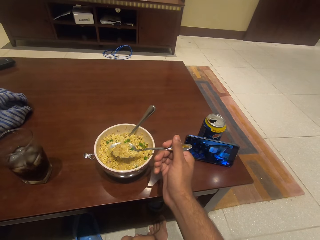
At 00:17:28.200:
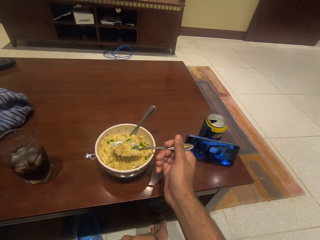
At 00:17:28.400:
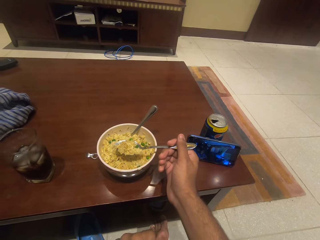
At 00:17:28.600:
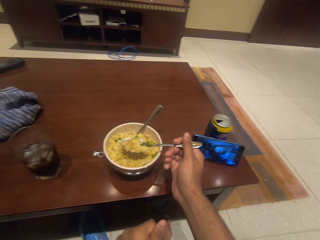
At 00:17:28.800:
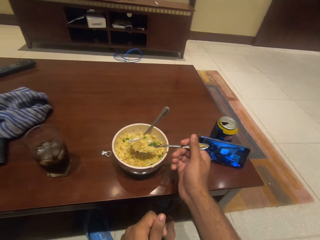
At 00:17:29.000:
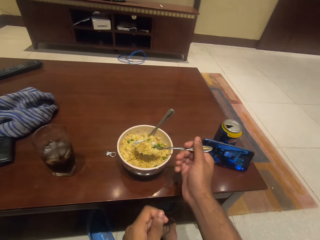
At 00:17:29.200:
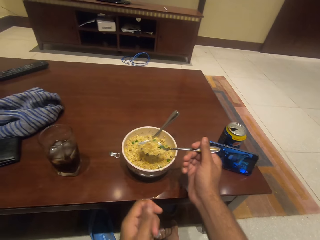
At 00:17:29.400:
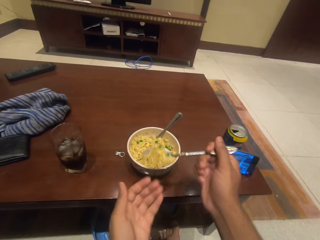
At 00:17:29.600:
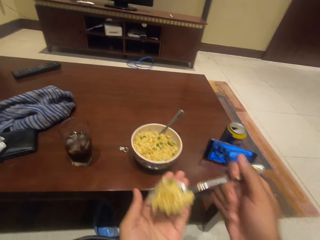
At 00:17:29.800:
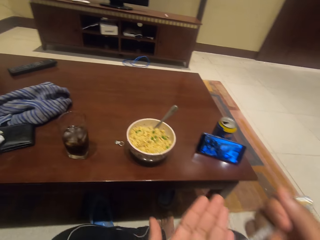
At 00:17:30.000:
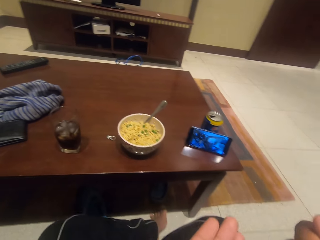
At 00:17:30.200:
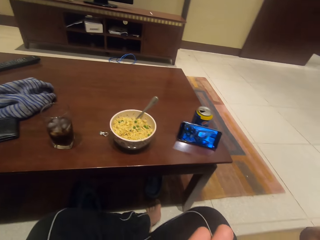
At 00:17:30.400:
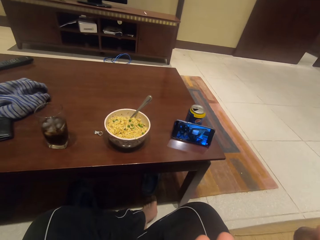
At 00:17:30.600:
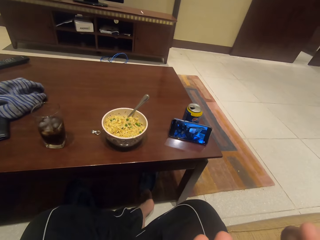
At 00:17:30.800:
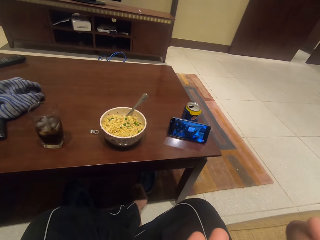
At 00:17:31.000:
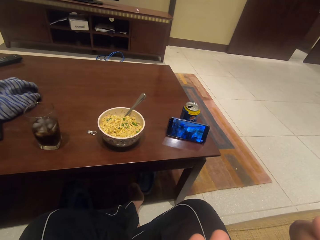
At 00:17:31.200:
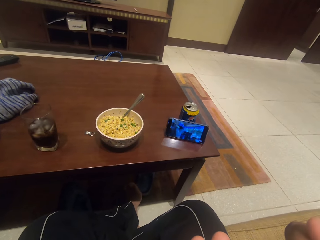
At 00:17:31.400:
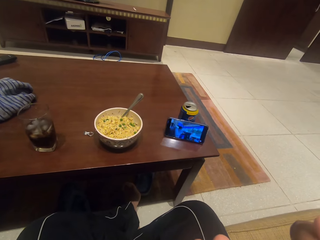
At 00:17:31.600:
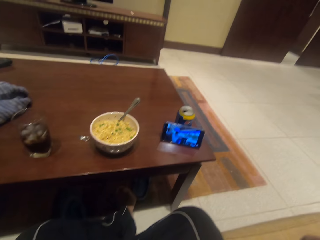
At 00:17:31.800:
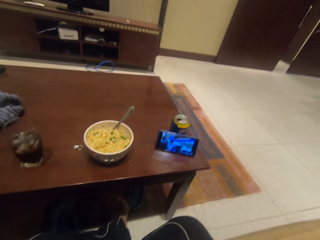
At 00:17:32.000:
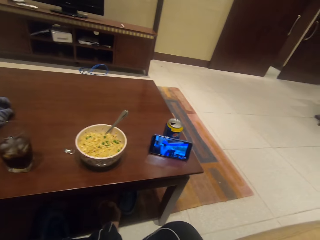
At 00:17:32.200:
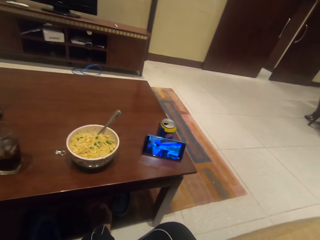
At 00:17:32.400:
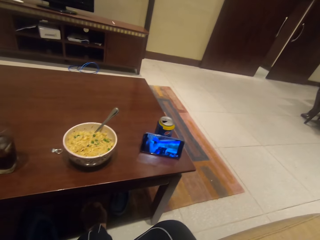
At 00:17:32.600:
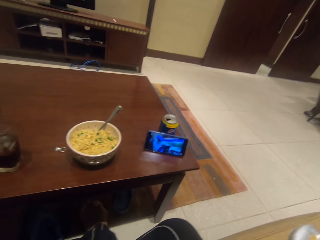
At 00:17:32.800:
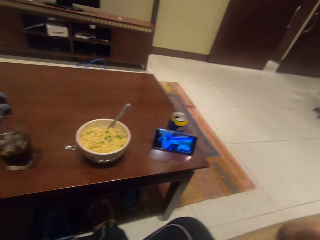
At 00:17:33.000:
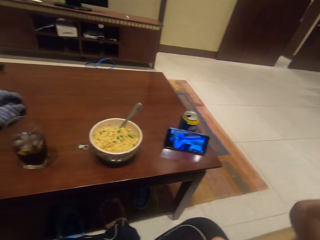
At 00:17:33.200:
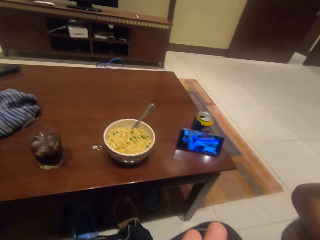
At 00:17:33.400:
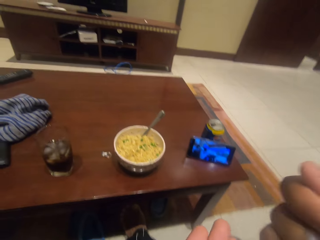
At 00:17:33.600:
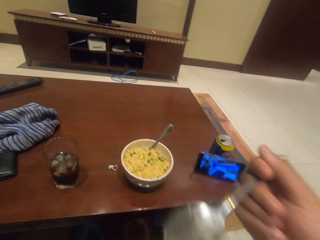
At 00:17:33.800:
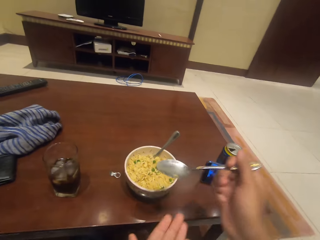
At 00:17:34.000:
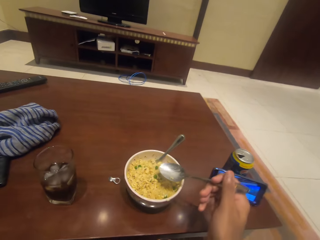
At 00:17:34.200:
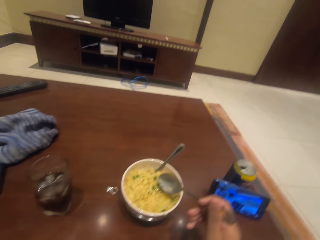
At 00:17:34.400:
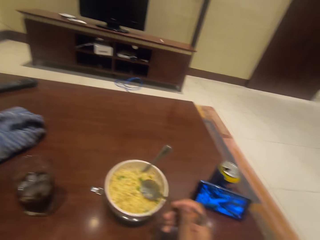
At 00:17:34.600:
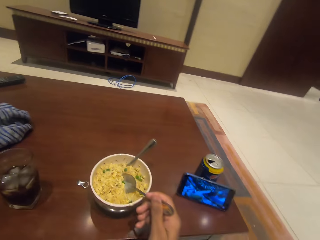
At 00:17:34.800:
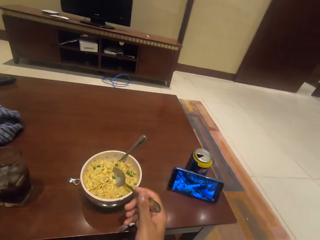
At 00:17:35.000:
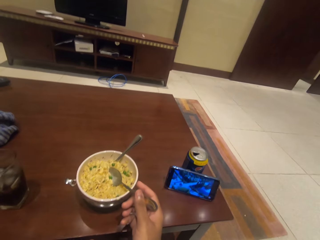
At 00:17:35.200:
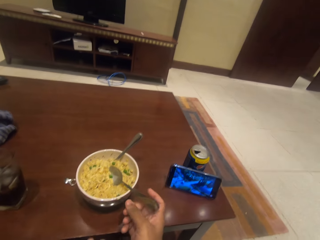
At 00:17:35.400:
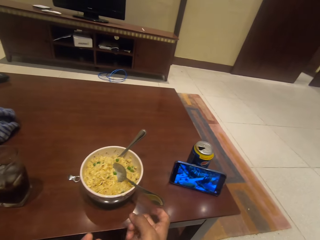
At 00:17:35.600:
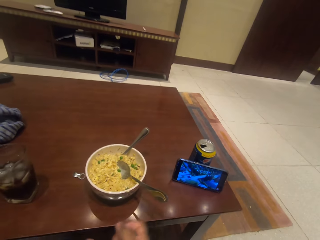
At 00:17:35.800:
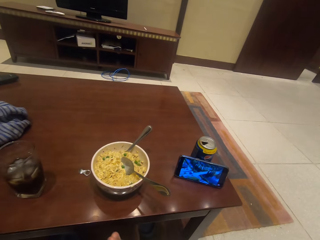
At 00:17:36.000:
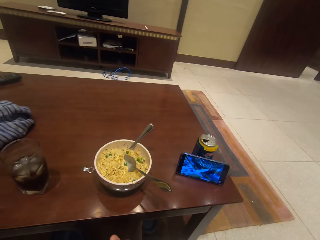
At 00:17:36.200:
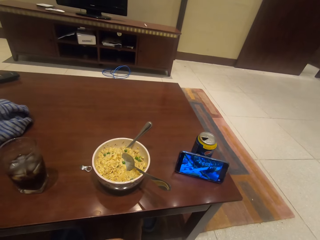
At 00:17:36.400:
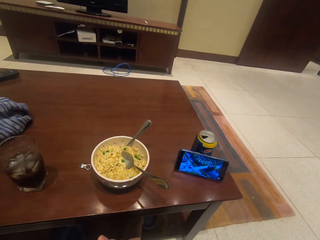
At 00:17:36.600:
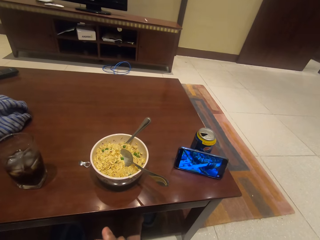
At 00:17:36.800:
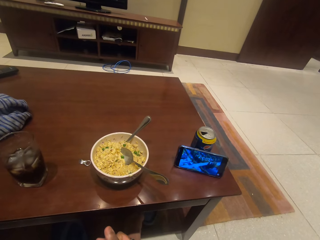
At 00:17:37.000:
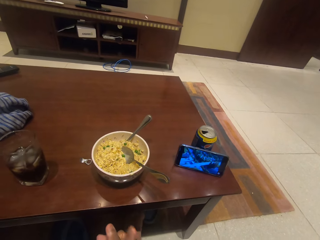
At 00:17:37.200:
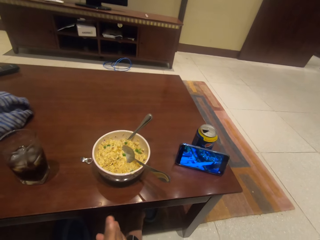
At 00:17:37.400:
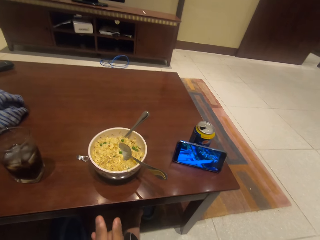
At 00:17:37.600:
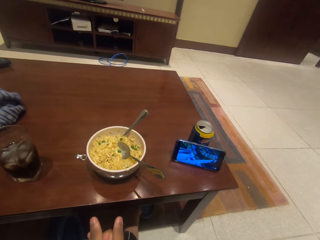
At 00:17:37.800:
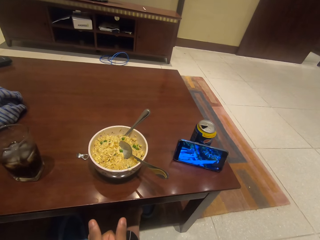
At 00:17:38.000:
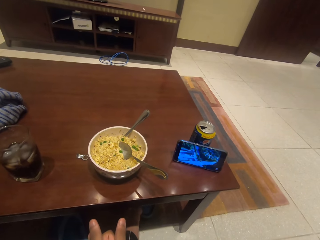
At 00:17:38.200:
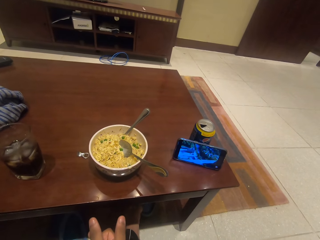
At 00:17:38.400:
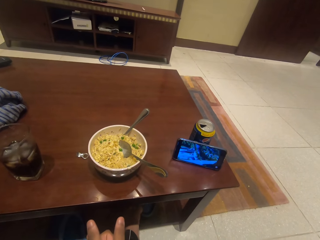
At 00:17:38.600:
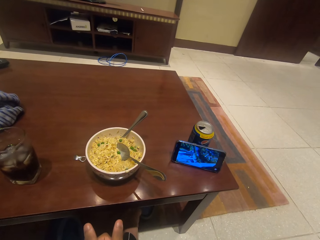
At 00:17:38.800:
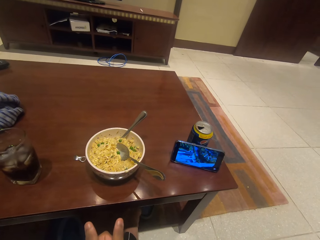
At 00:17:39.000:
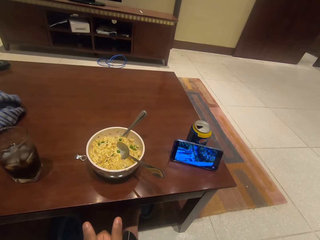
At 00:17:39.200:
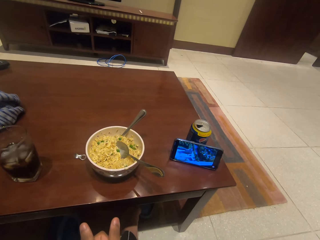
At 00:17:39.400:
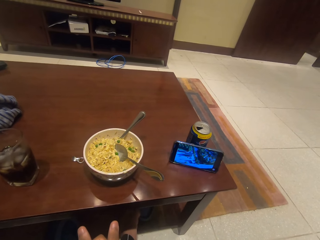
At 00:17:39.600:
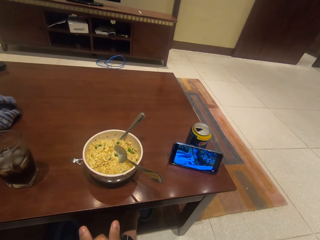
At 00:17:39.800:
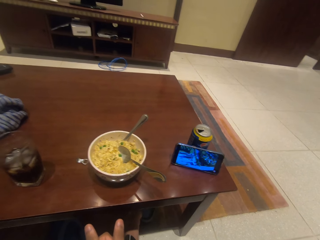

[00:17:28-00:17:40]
The camera wearer eats the food. They put the spoon in the bowl.

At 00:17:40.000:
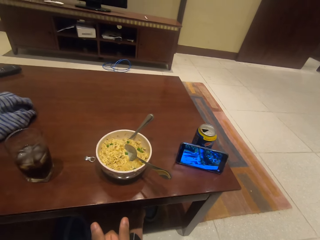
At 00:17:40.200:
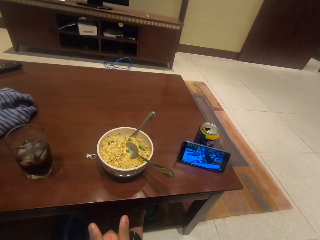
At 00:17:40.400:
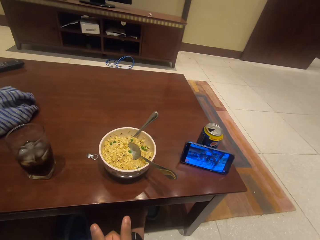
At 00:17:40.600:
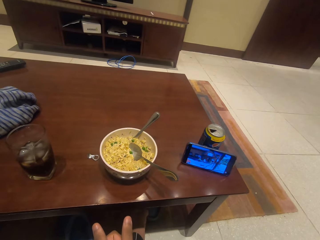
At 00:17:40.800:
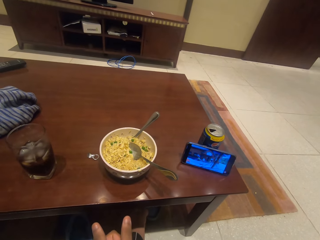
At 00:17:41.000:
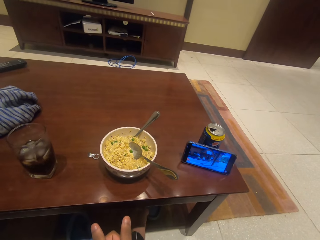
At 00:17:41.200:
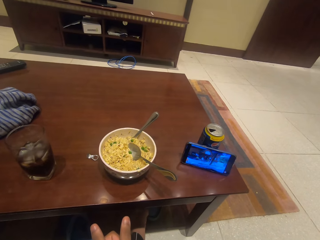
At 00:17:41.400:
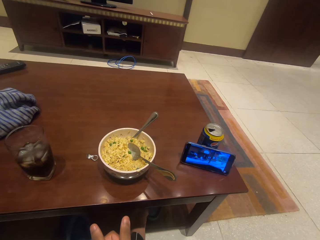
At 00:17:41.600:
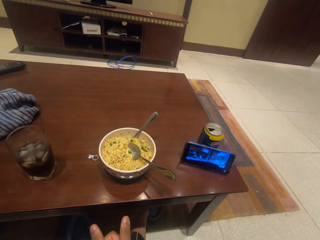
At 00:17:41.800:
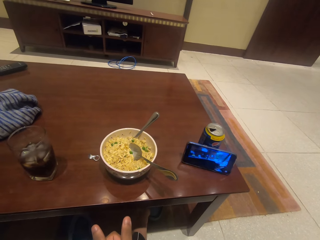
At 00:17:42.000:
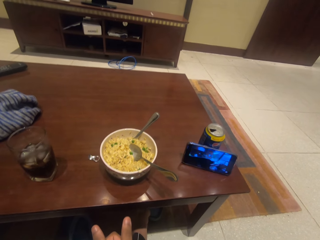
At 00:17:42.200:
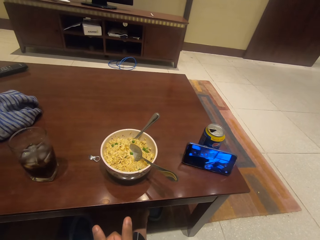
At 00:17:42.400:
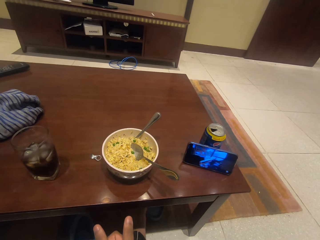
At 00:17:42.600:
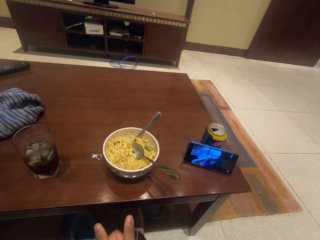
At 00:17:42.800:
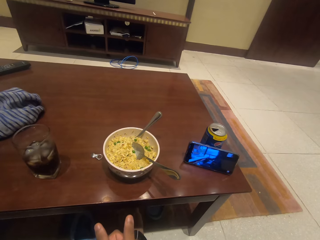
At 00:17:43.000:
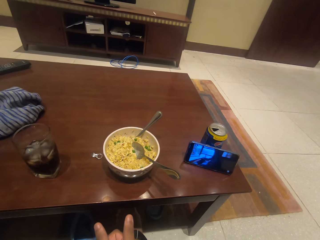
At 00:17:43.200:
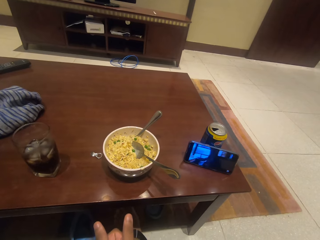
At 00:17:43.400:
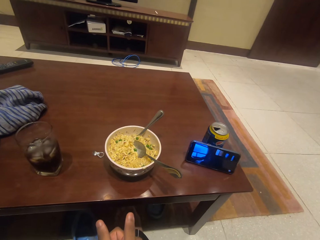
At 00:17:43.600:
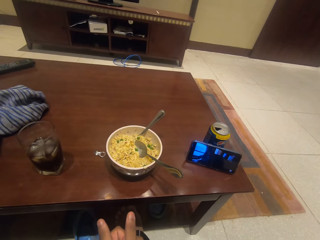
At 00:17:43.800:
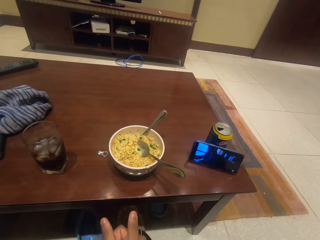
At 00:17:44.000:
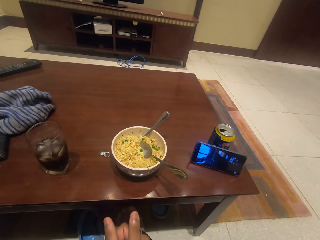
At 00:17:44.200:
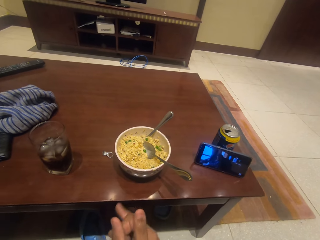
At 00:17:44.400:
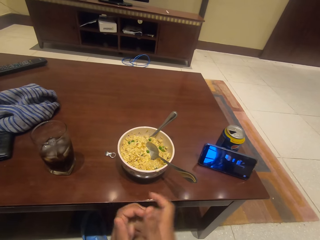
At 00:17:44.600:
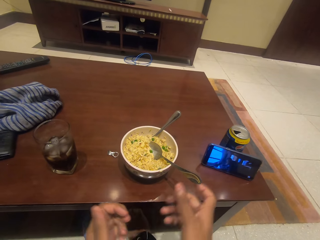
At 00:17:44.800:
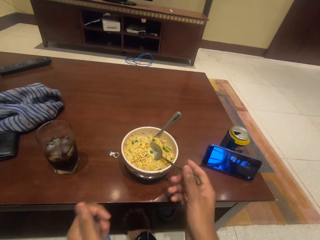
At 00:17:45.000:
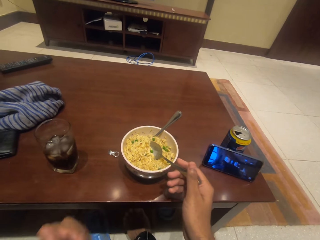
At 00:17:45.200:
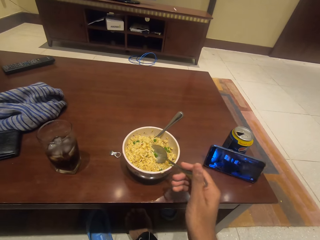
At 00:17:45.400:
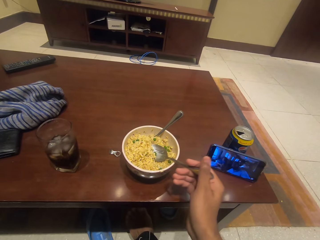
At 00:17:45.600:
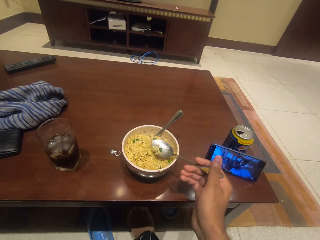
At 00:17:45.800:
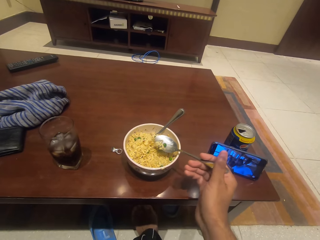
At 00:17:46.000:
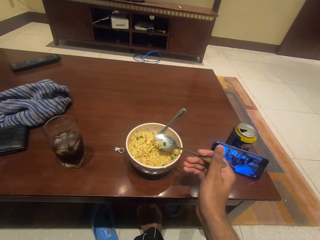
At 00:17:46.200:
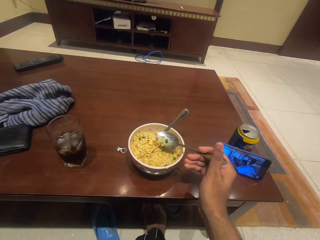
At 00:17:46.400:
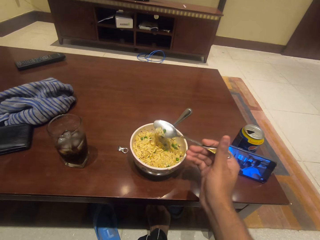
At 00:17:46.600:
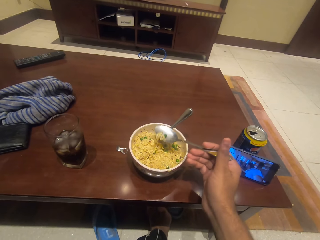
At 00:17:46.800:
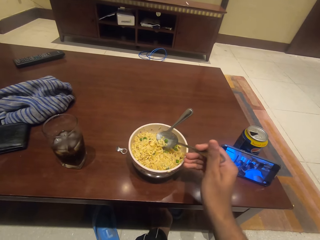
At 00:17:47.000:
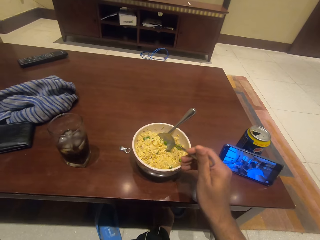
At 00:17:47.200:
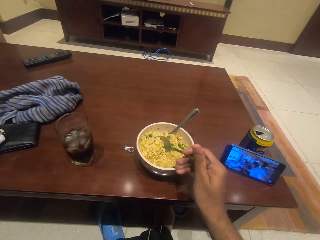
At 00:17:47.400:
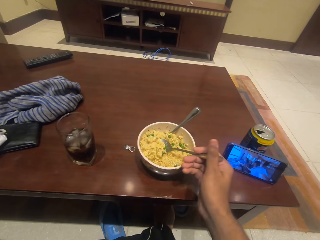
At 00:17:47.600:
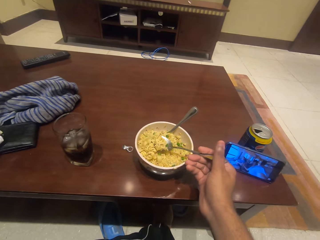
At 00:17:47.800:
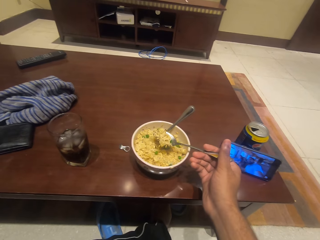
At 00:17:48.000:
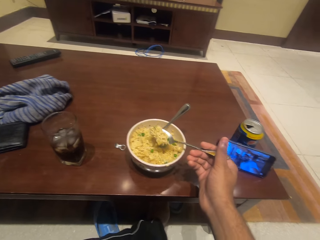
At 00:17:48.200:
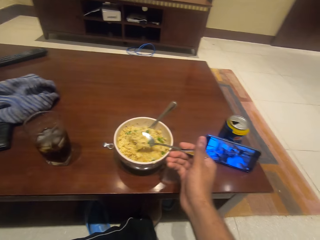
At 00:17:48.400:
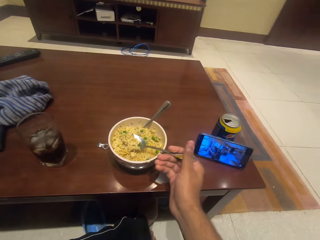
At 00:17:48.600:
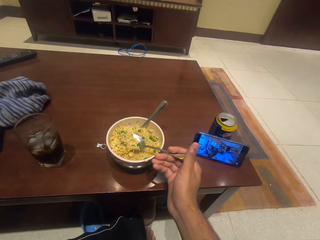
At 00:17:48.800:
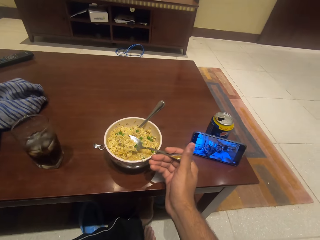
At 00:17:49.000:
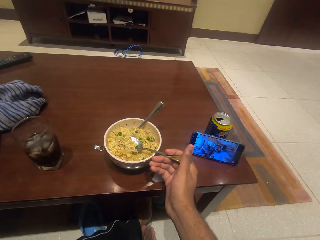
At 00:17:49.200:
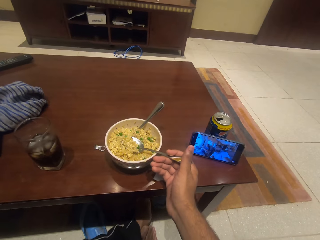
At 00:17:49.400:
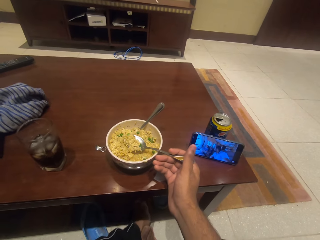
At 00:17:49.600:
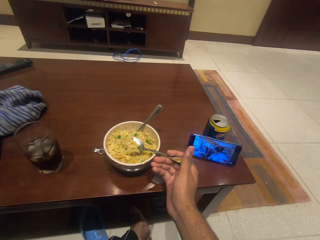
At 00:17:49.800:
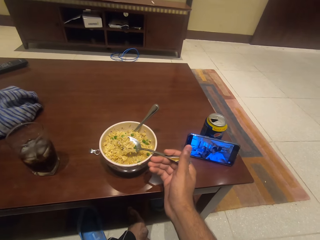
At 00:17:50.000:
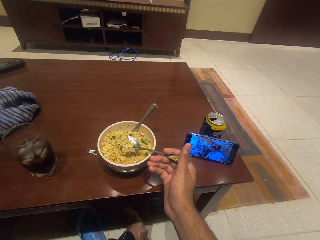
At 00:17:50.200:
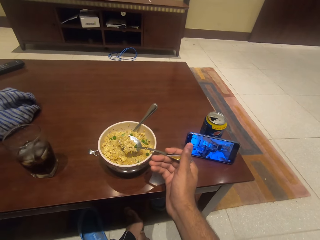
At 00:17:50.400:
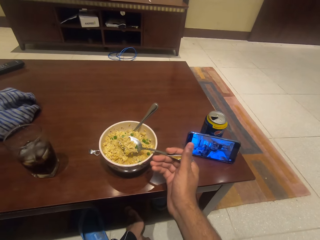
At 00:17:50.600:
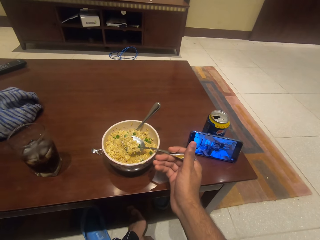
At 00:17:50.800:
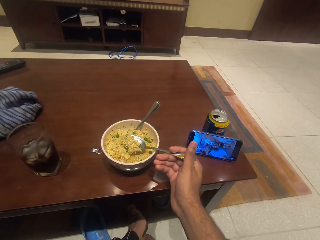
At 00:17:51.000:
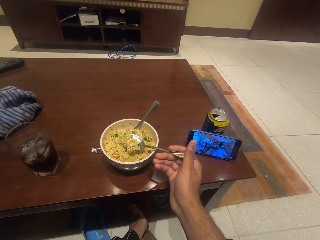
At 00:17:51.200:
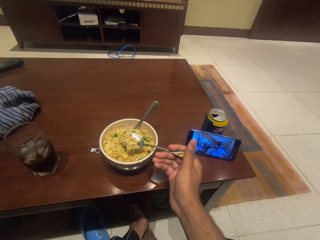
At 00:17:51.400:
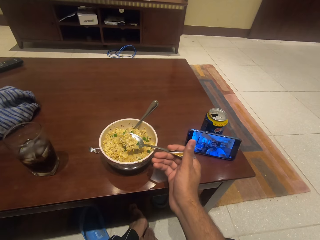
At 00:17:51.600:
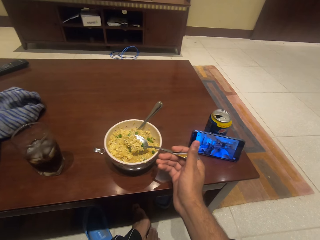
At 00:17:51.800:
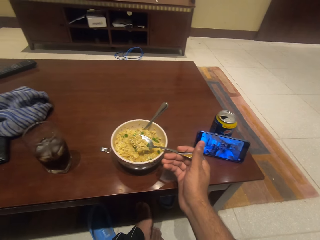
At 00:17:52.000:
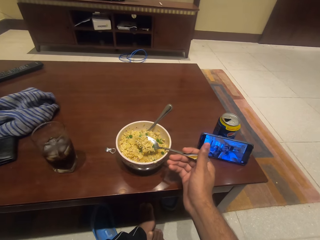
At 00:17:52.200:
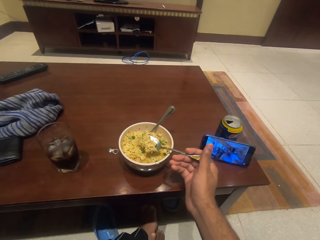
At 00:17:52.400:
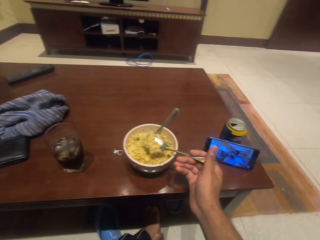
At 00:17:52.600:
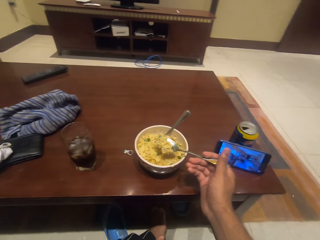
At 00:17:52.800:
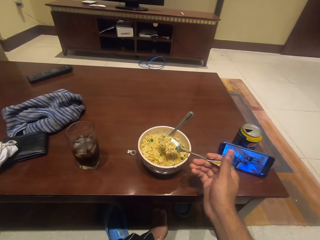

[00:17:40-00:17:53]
The camera wearer scoops the food with the spoon.
